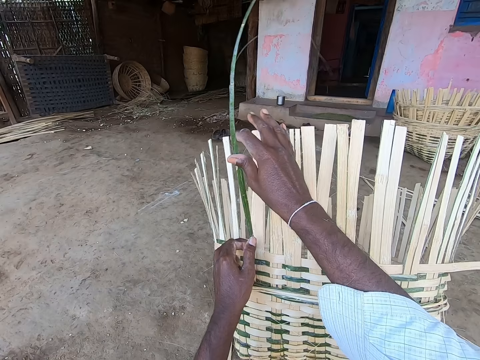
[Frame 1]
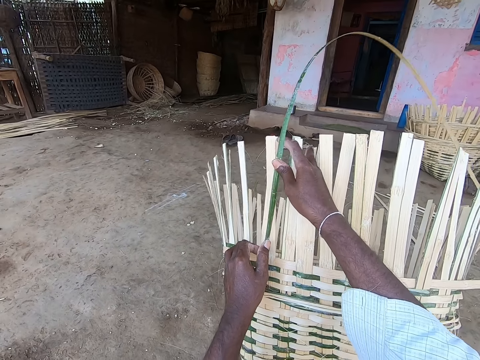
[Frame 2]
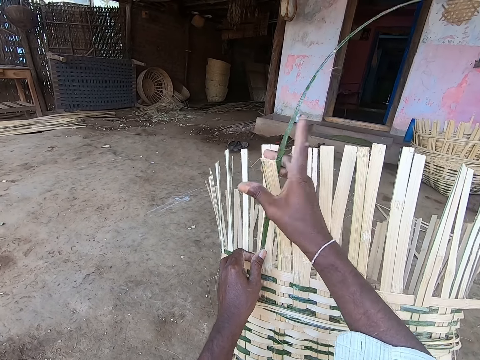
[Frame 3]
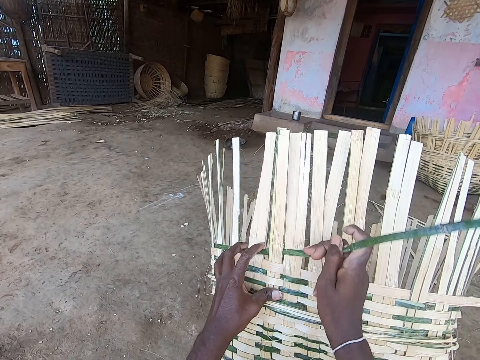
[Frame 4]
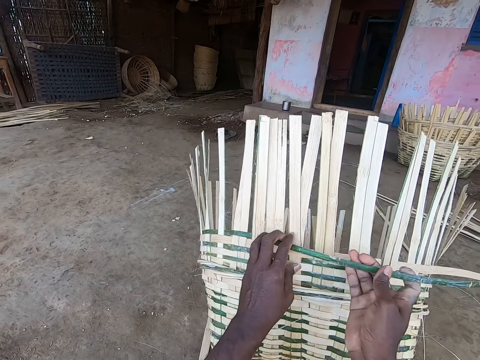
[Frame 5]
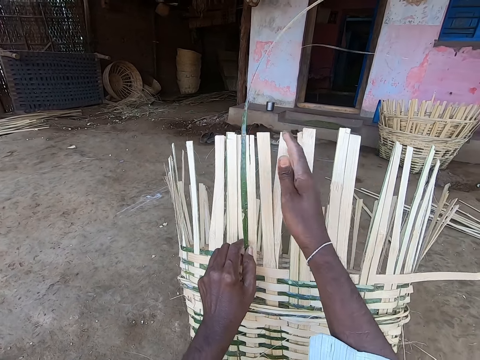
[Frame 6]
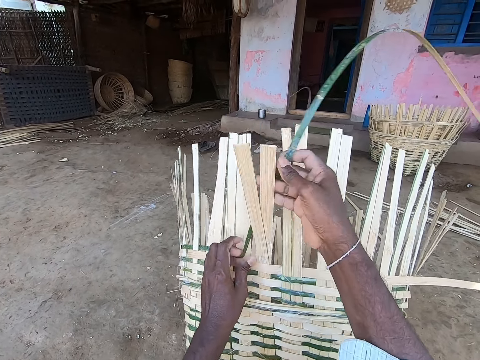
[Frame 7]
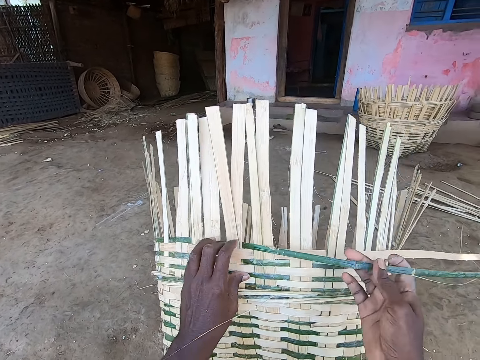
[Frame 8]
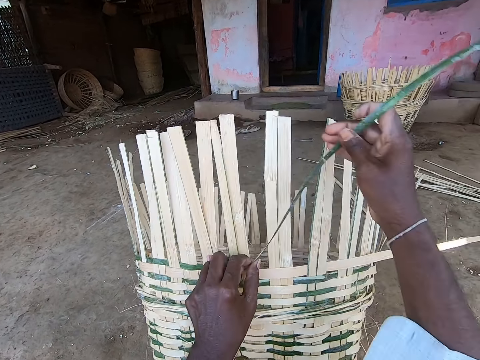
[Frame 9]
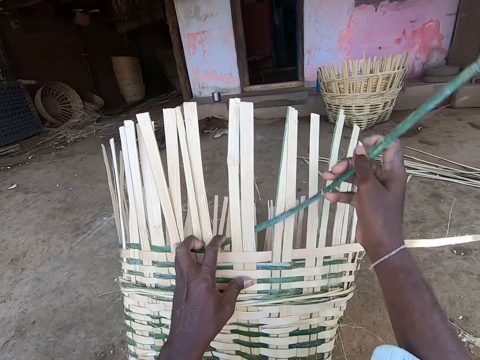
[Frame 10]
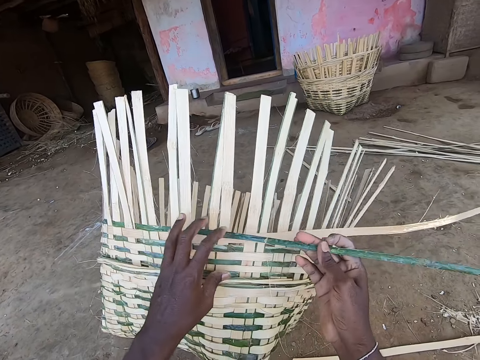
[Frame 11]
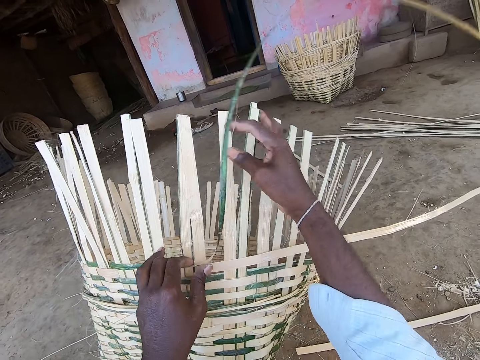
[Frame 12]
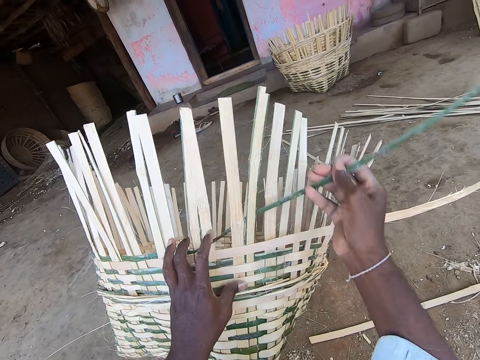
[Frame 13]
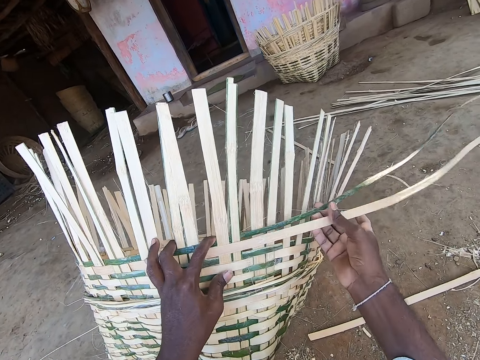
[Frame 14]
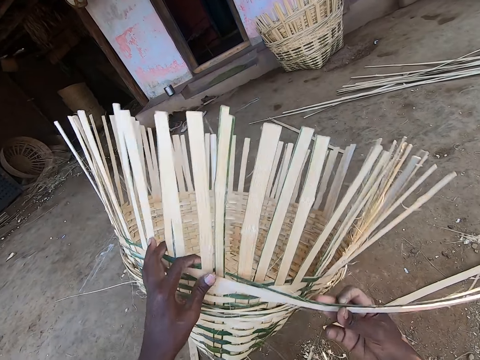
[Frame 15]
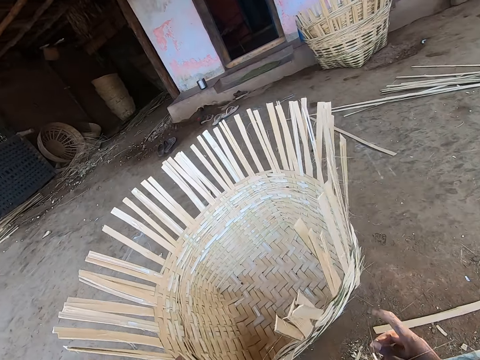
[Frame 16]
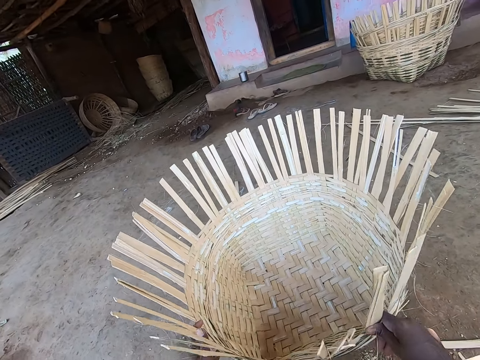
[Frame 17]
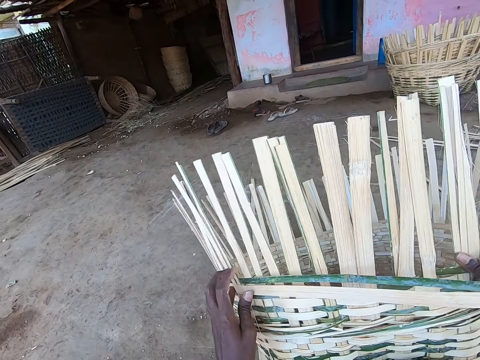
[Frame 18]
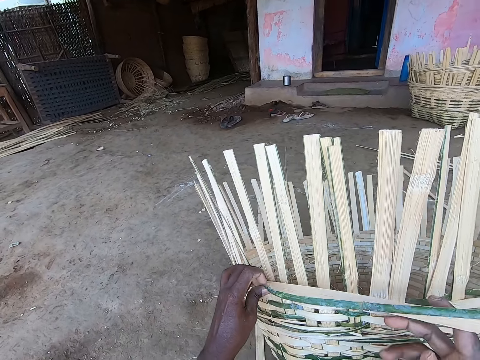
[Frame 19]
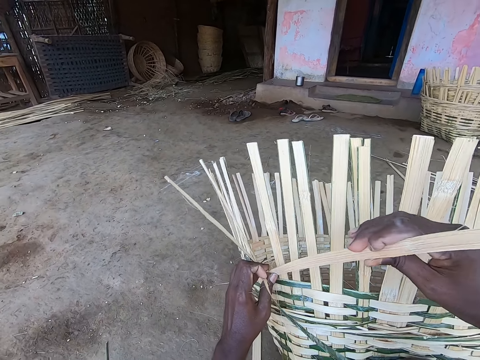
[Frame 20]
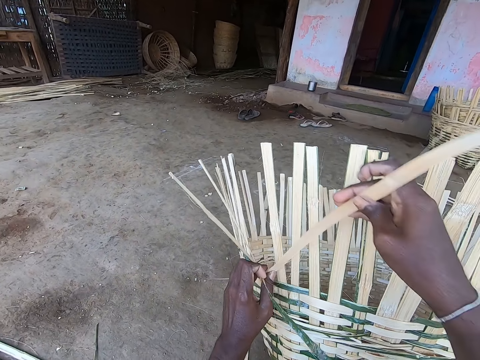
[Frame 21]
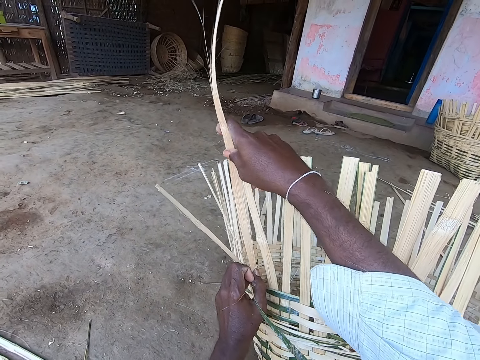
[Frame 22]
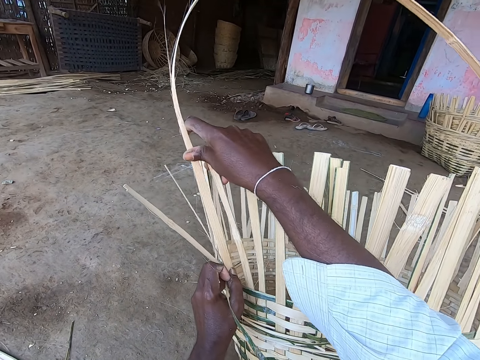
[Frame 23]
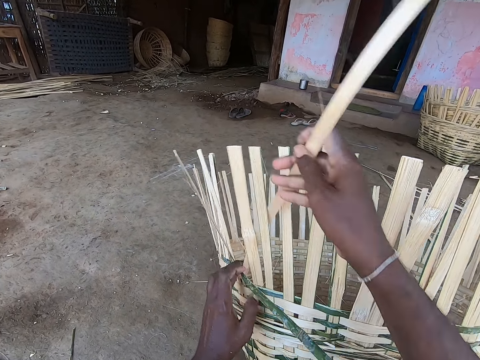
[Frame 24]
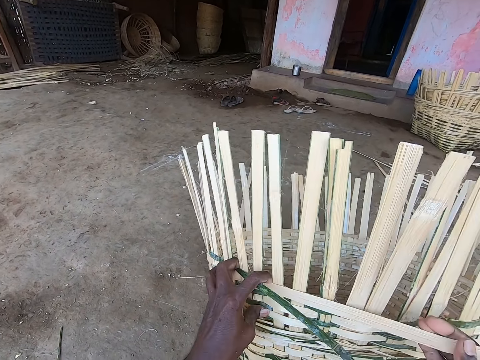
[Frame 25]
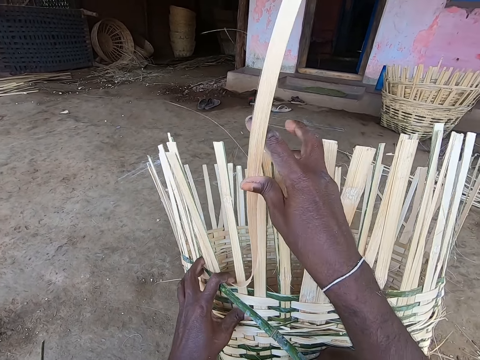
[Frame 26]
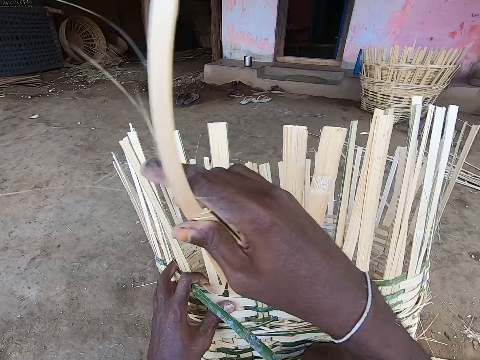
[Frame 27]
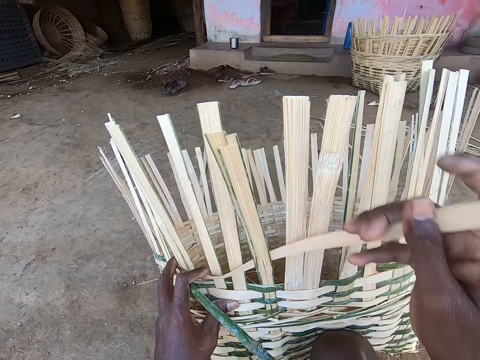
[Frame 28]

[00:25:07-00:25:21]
The camera wearer adjusts the basket with both hands. She weaves the basket with the bamboo strips in her right hand.

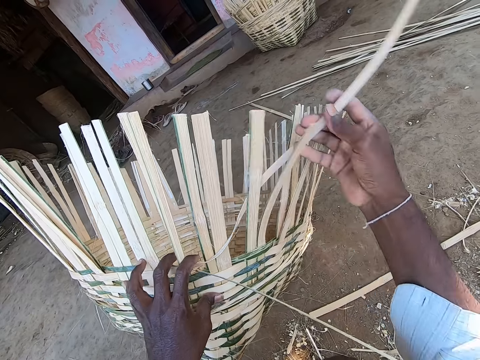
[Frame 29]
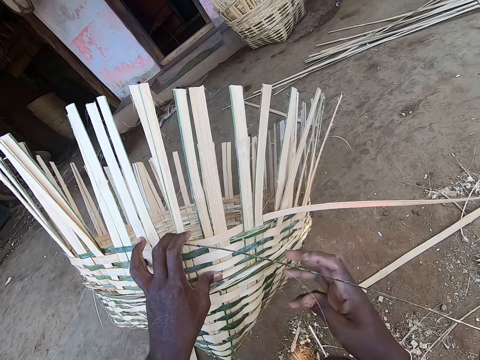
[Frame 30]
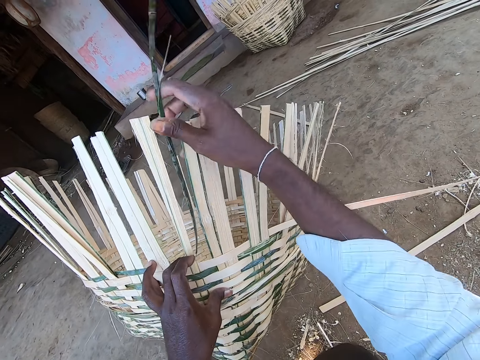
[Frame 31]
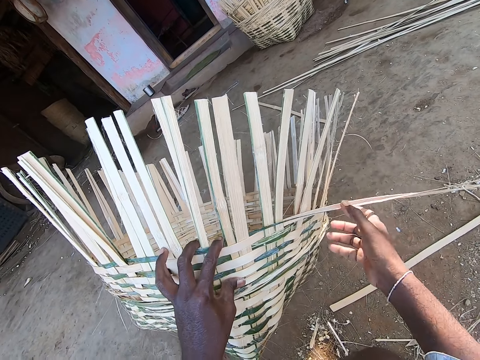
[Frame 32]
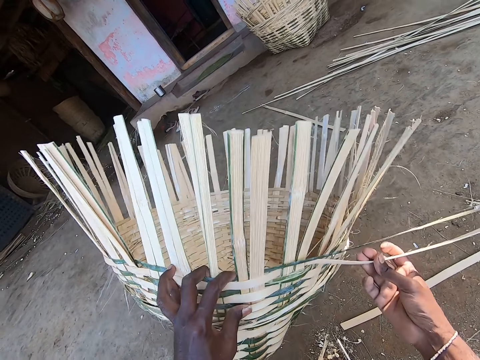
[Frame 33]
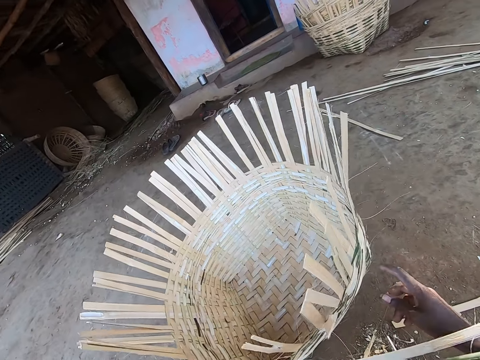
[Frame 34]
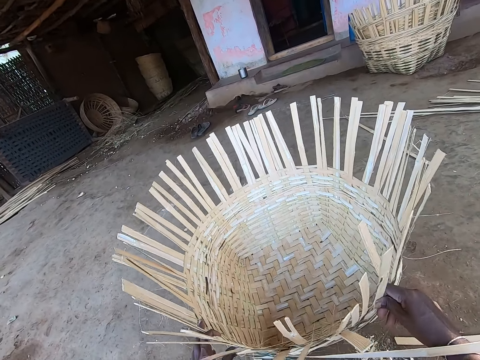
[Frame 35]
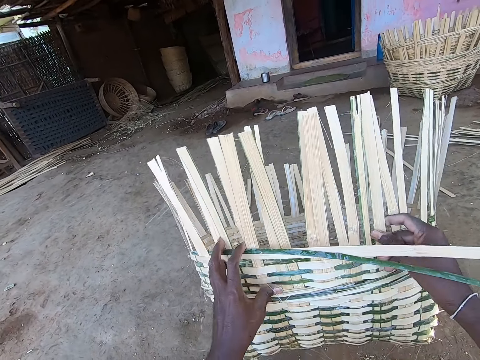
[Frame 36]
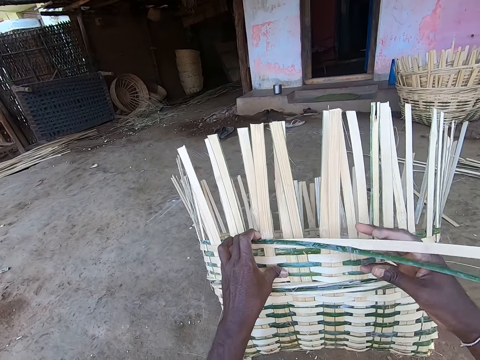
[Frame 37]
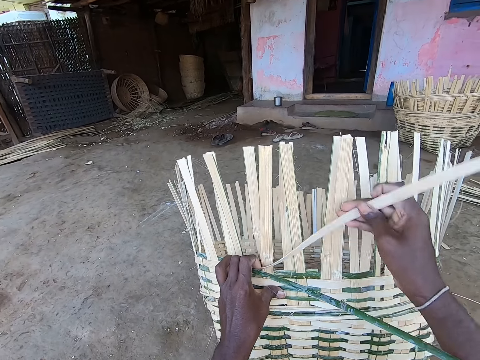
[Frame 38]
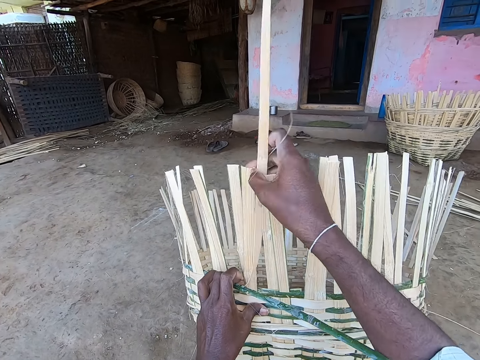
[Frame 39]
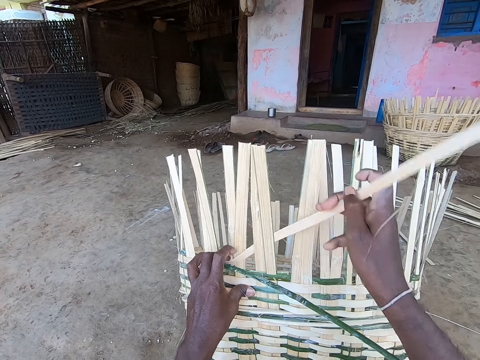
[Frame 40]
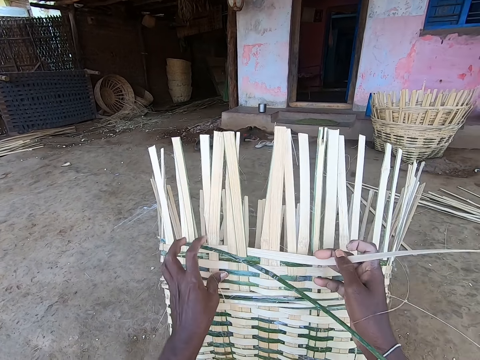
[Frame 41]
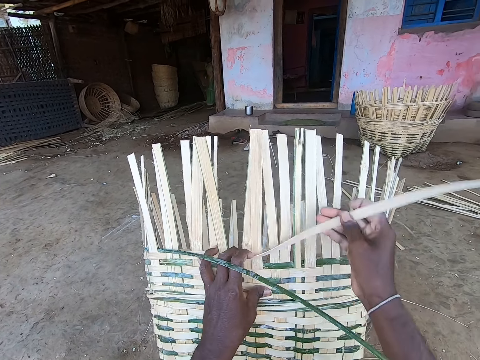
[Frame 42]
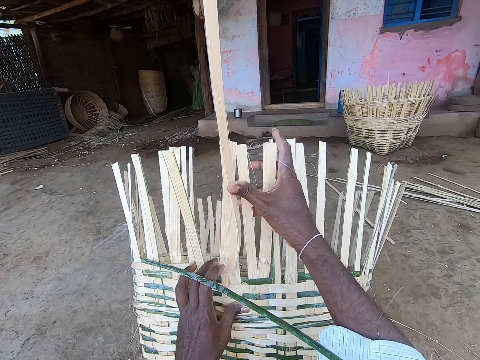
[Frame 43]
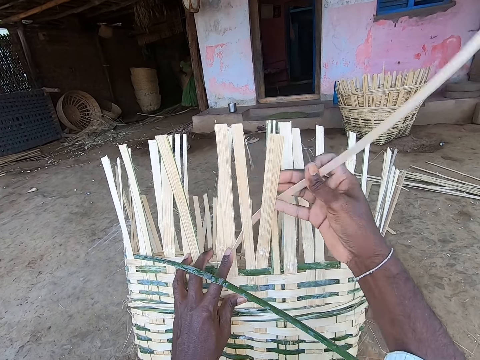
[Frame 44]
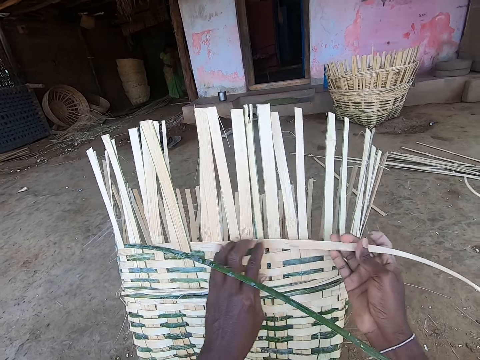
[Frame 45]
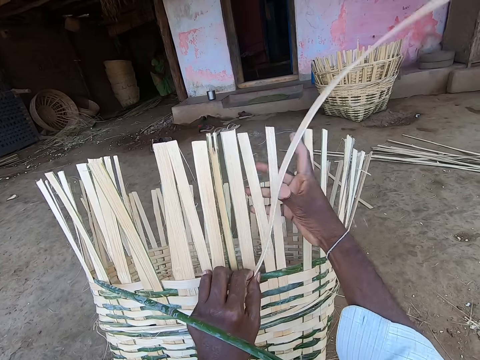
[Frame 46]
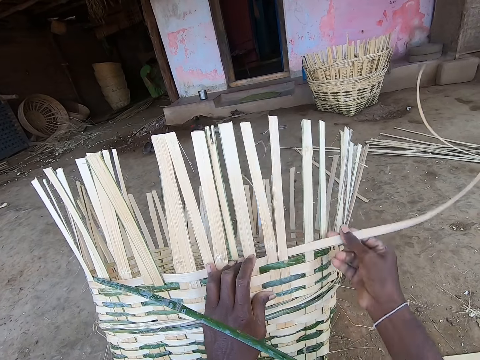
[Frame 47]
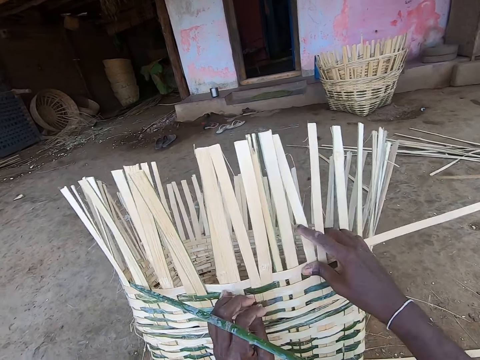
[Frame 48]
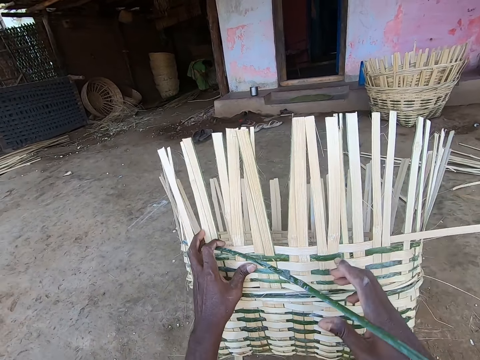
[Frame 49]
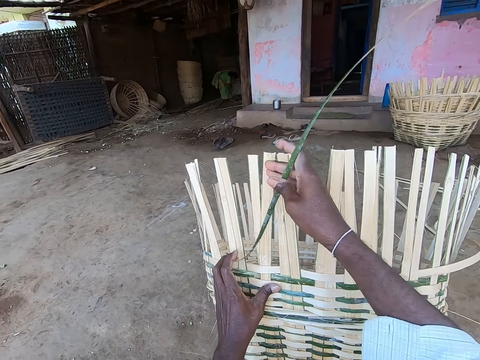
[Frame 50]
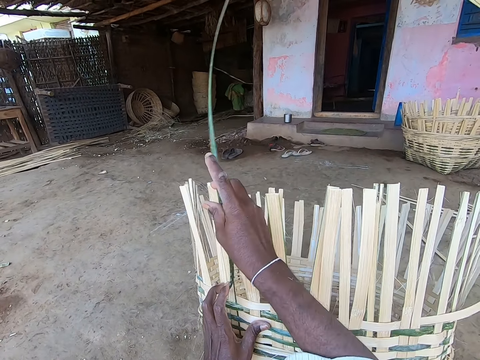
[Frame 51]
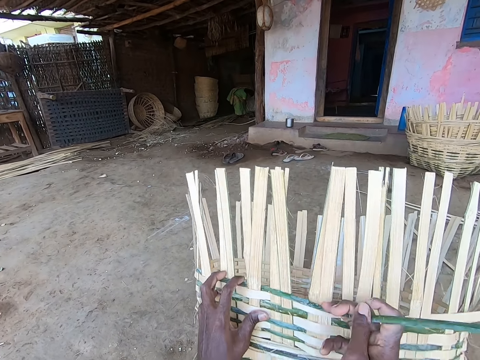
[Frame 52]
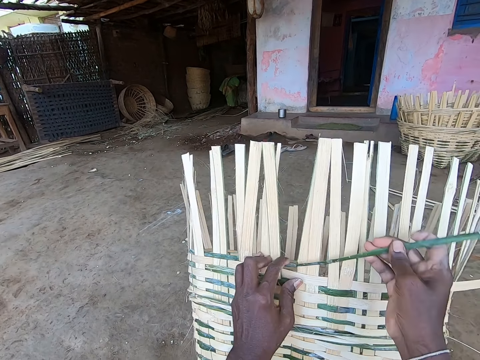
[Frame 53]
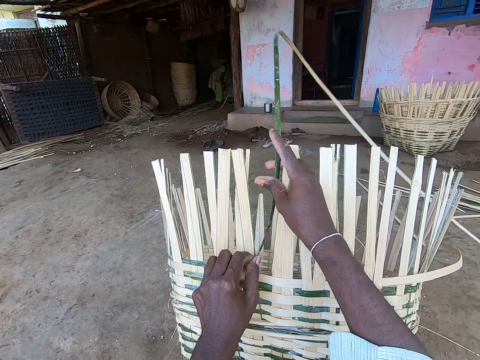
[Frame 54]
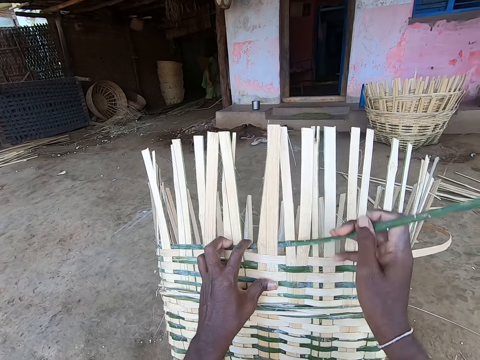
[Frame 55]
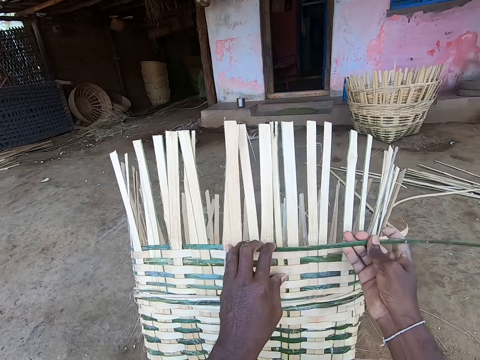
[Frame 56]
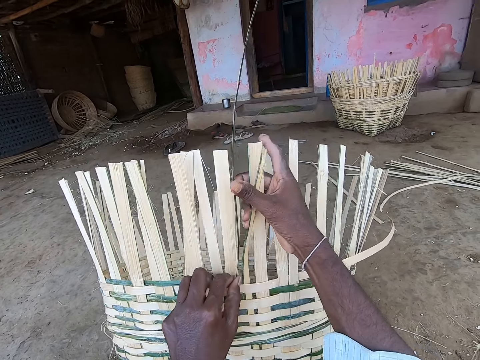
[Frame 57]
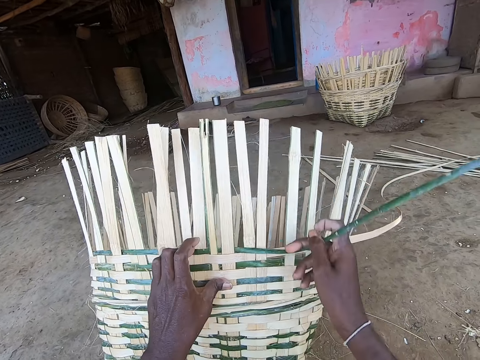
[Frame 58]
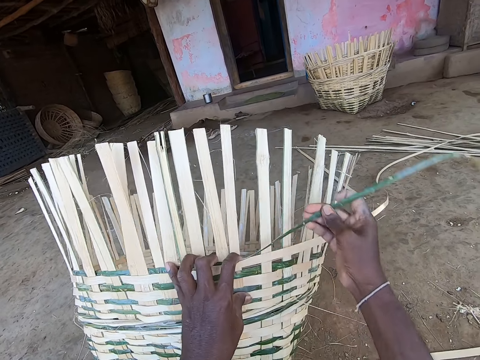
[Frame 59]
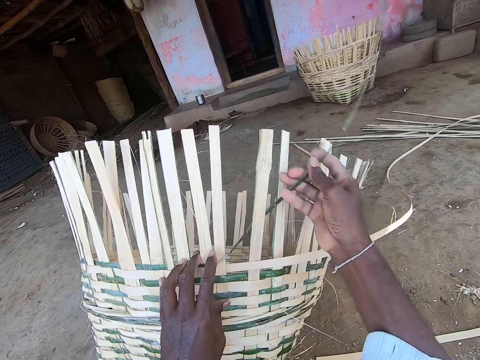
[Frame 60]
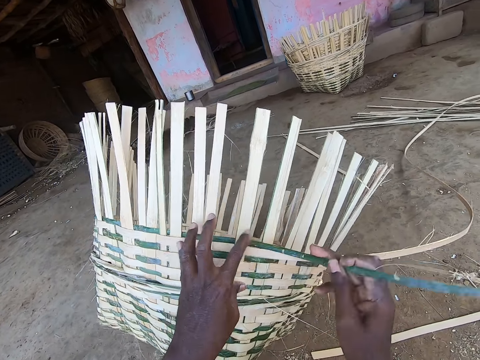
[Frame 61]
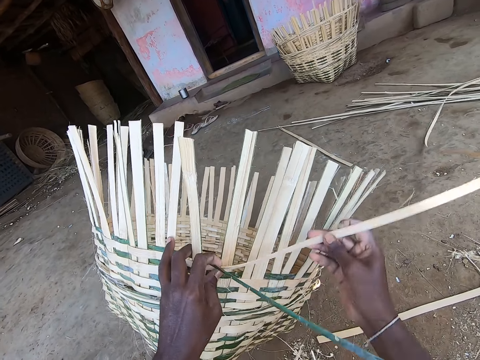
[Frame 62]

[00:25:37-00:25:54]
The camera wearer adjusts the basket with both hands. She weaves the basket with the bamboo strips in her right hand.
